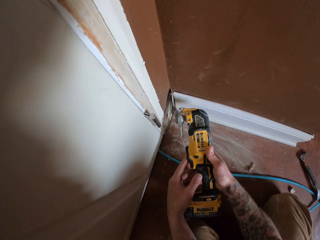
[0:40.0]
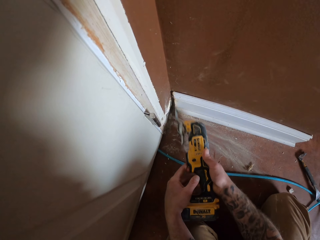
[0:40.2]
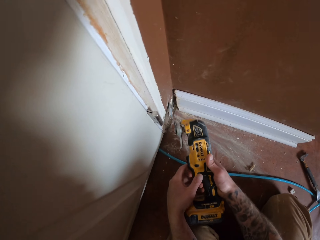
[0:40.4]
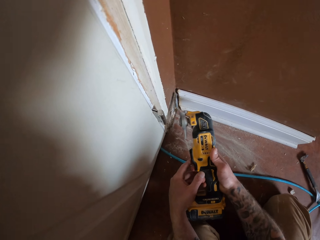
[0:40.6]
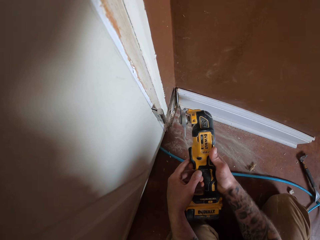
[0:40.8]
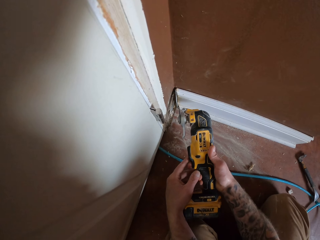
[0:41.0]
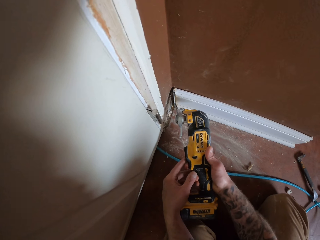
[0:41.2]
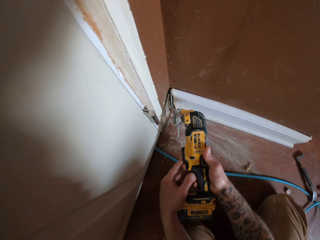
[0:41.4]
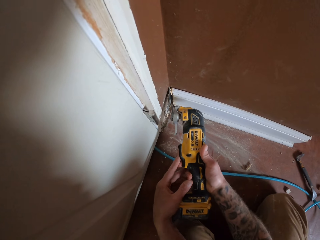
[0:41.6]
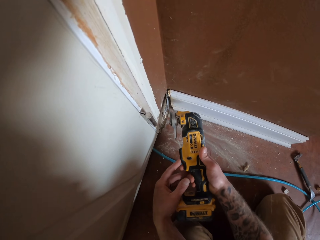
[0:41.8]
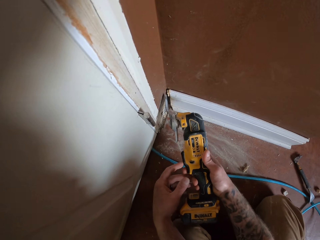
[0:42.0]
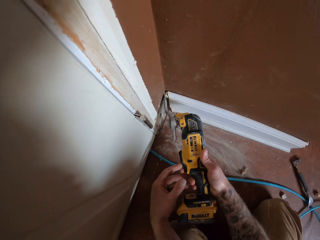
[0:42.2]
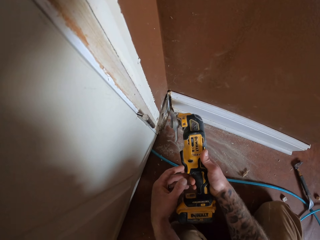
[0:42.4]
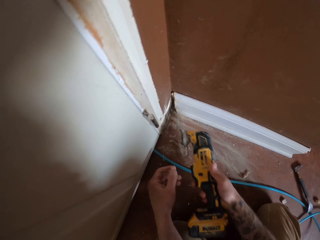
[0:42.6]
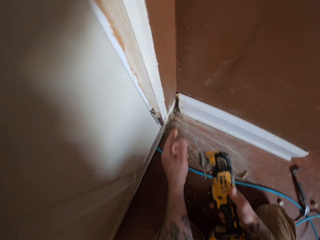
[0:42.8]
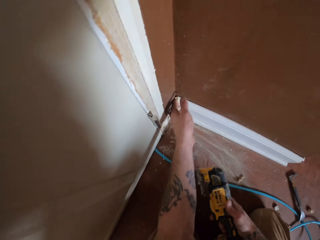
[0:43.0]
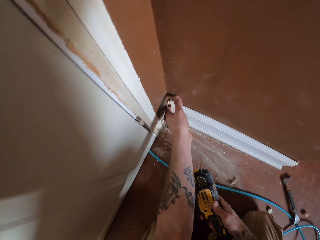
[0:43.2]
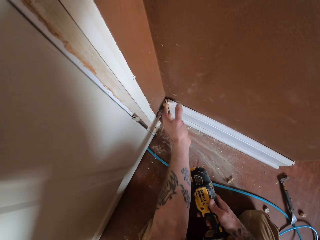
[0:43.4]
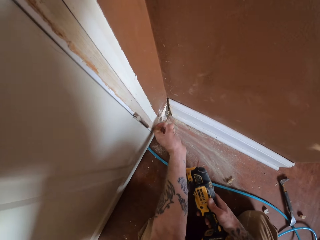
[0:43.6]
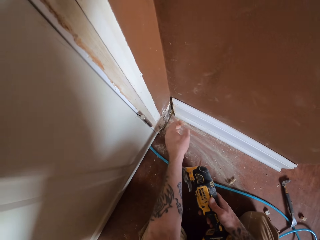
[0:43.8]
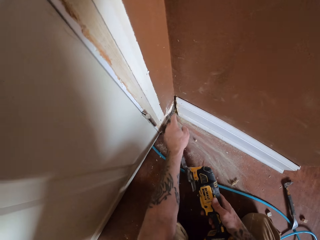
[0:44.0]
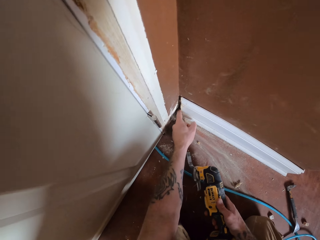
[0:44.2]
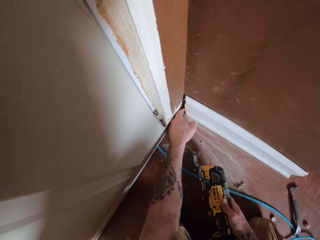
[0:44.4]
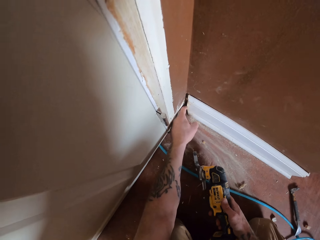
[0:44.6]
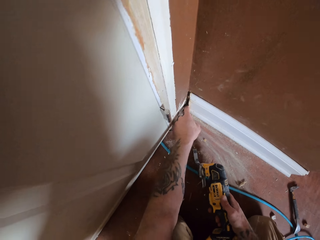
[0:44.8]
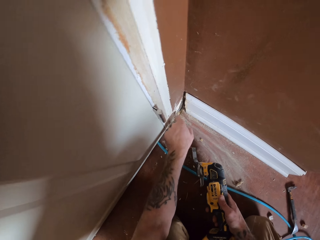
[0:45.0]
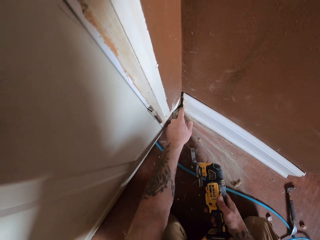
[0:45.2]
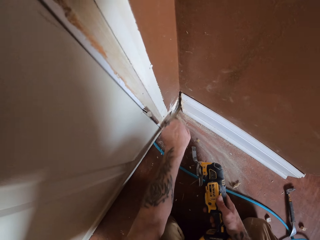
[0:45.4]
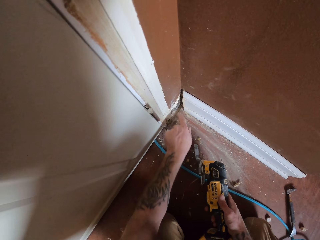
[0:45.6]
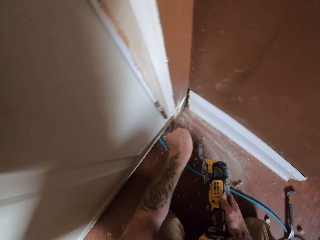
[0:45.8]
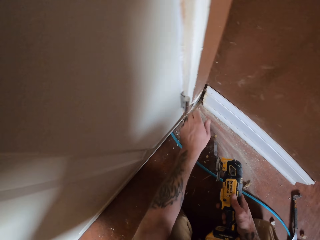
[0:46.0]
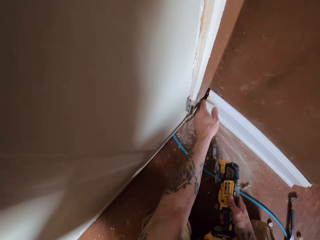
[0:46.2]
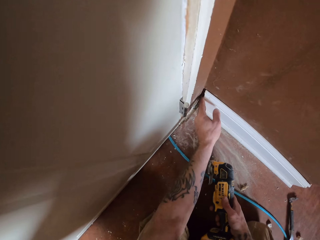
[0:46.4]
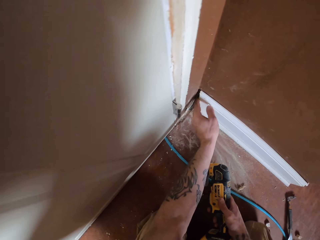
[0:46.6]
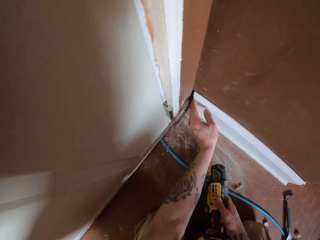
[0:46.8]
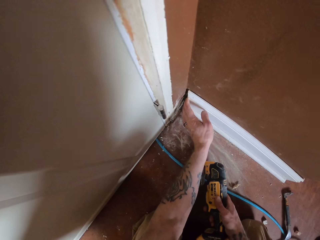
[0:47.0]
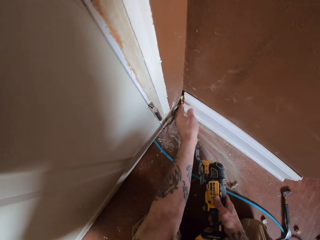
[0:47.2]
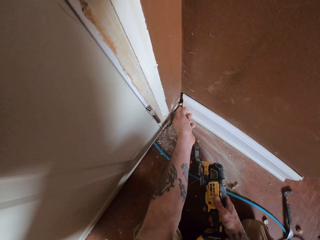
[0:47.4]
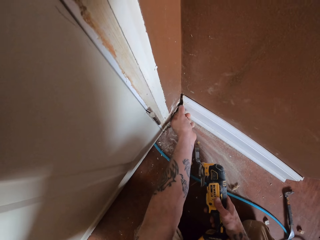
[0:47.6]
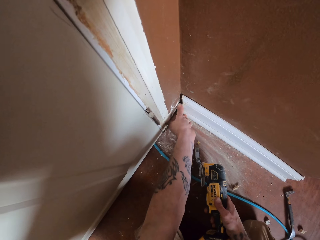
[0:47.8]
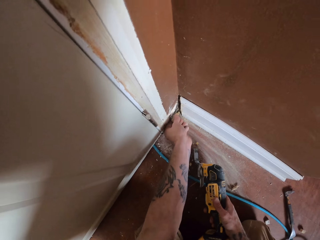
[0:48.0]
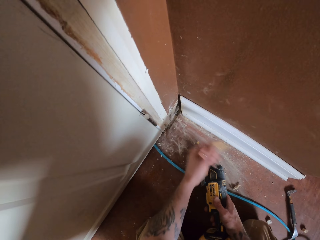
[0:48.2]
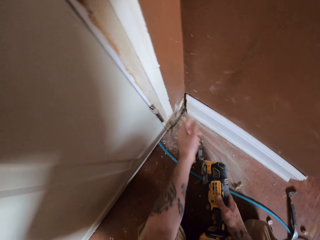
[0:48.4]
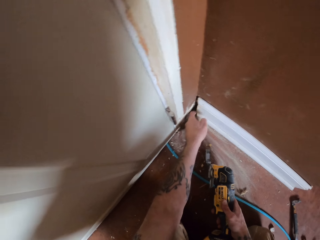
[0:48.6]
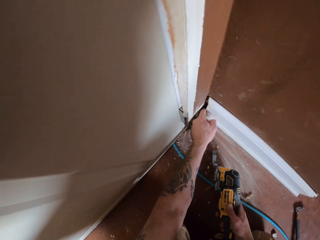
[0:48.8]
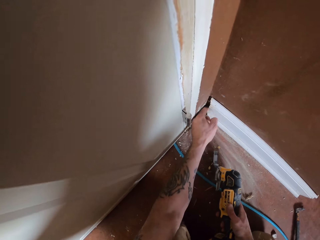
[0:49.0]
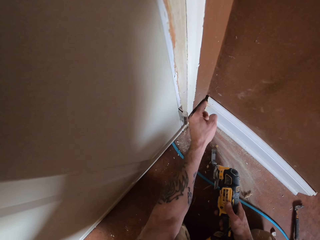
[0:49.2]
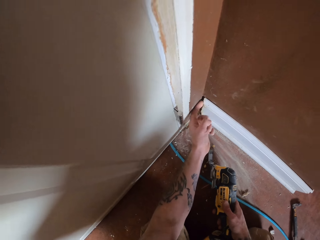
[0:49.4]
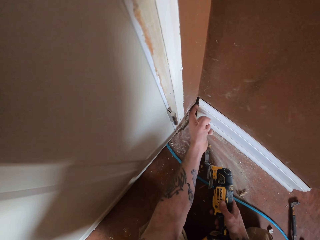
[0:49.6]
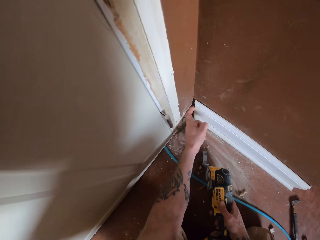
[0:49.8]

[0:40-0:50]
The camera wearer removes the cut part of the baseboard with his hand.

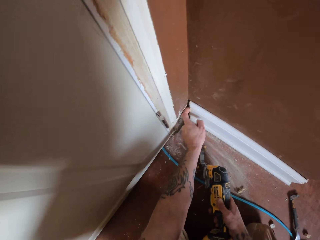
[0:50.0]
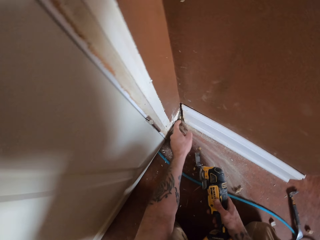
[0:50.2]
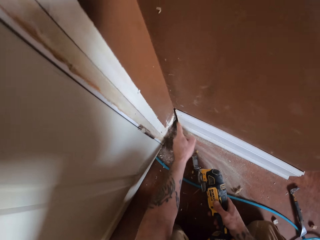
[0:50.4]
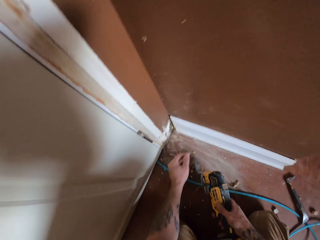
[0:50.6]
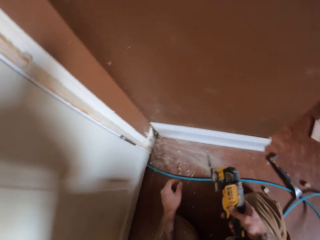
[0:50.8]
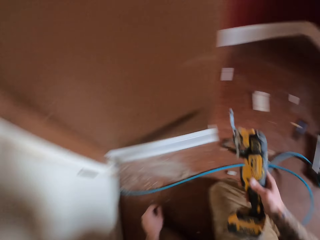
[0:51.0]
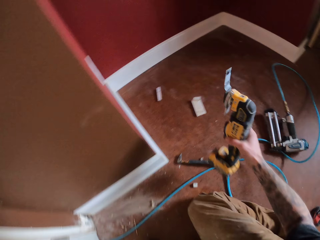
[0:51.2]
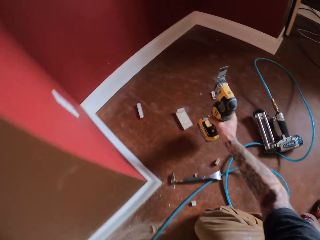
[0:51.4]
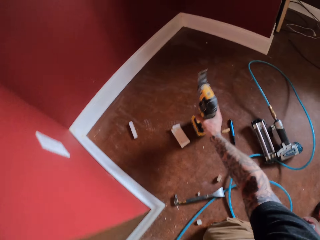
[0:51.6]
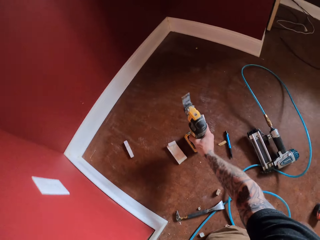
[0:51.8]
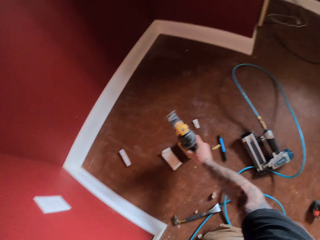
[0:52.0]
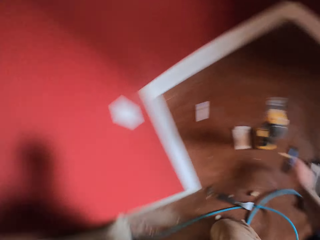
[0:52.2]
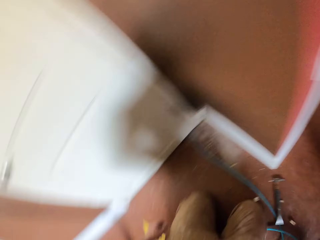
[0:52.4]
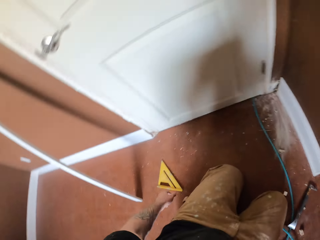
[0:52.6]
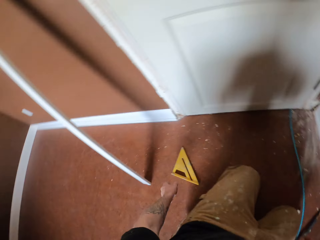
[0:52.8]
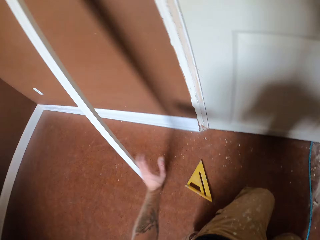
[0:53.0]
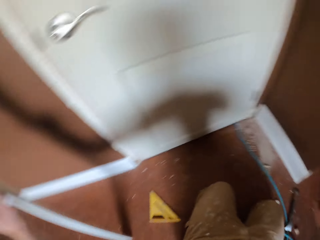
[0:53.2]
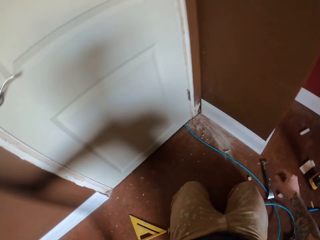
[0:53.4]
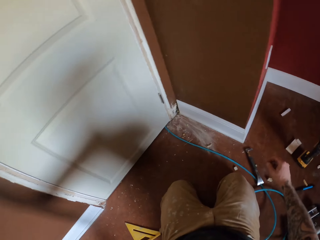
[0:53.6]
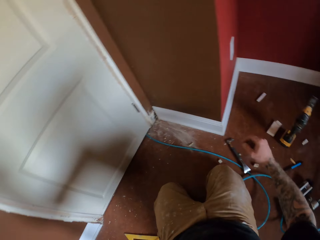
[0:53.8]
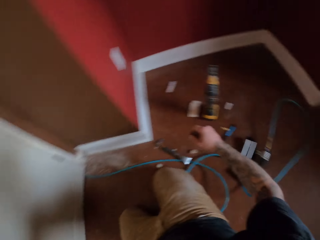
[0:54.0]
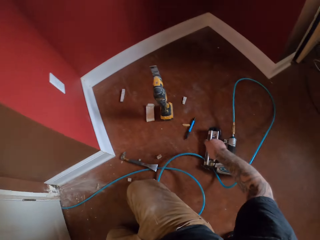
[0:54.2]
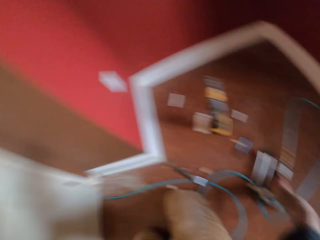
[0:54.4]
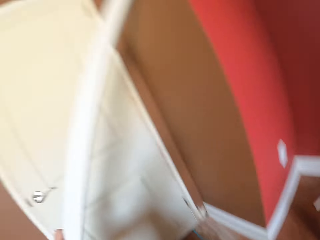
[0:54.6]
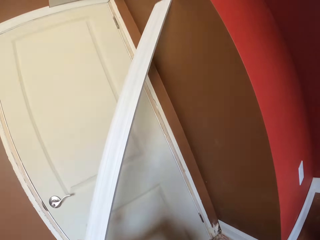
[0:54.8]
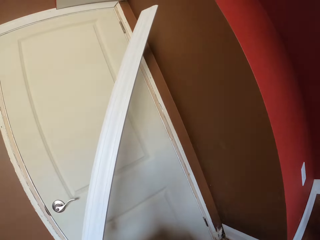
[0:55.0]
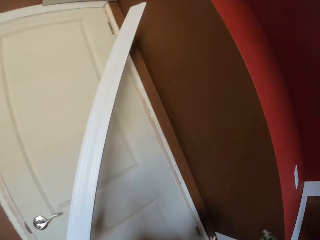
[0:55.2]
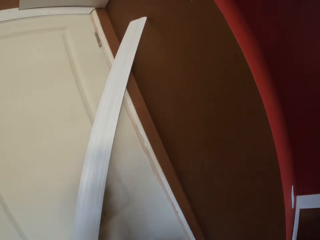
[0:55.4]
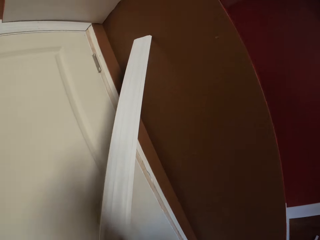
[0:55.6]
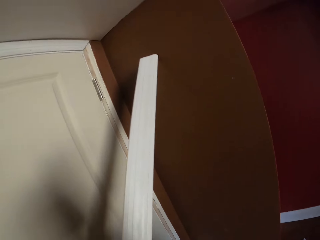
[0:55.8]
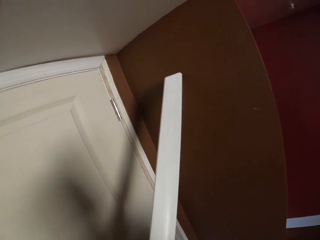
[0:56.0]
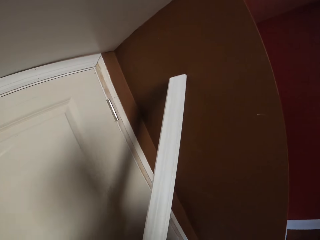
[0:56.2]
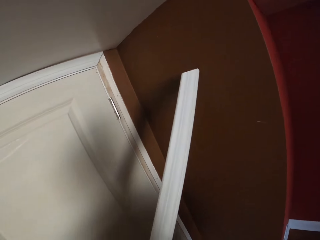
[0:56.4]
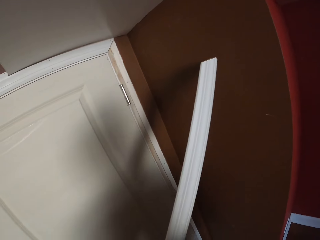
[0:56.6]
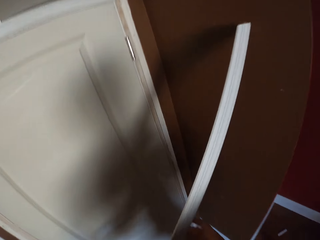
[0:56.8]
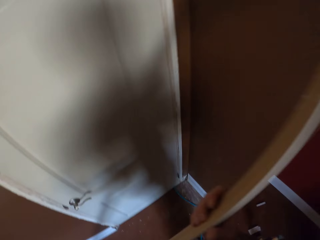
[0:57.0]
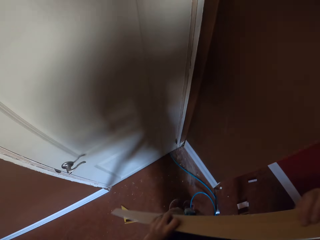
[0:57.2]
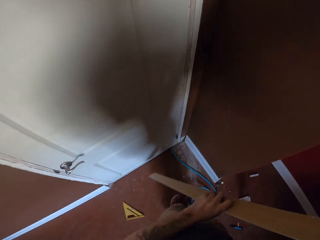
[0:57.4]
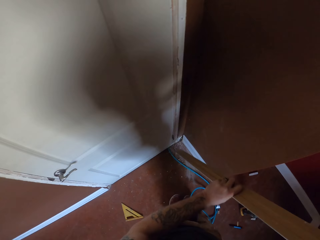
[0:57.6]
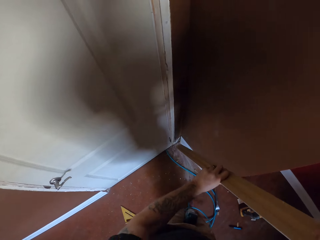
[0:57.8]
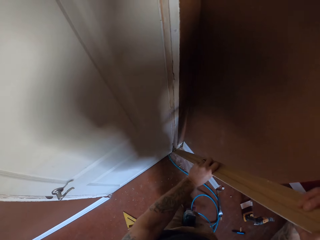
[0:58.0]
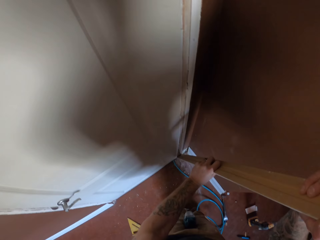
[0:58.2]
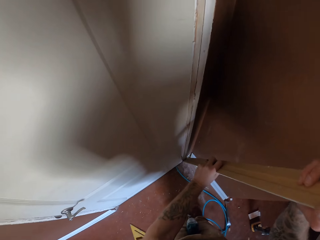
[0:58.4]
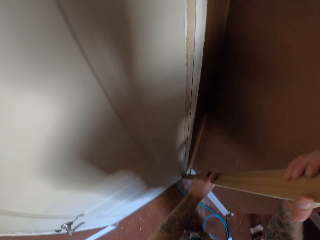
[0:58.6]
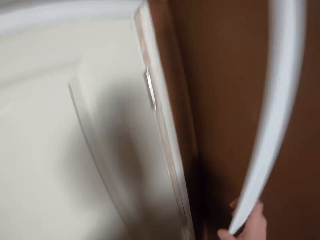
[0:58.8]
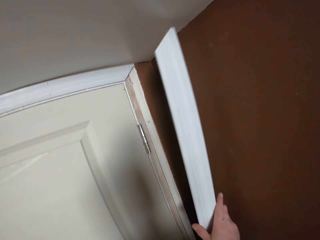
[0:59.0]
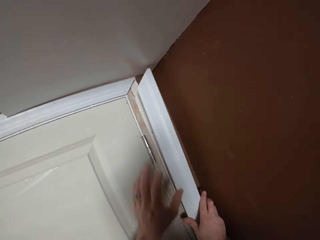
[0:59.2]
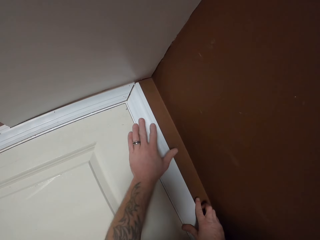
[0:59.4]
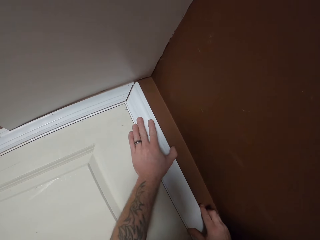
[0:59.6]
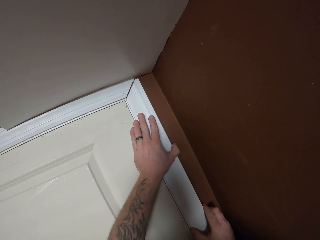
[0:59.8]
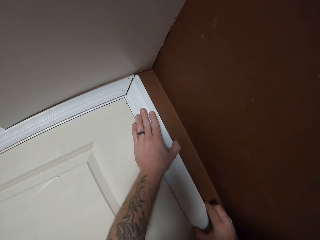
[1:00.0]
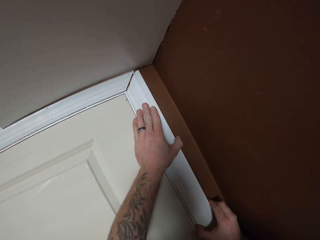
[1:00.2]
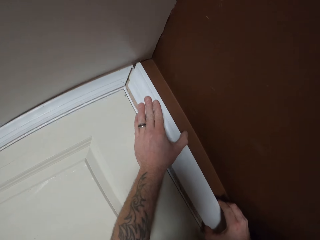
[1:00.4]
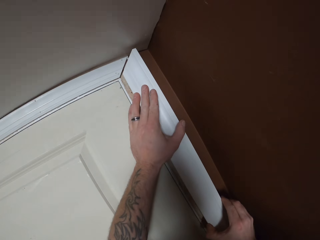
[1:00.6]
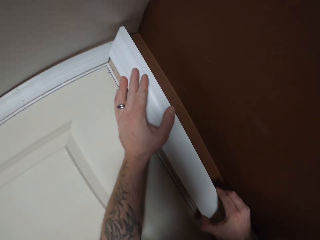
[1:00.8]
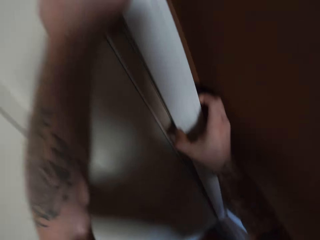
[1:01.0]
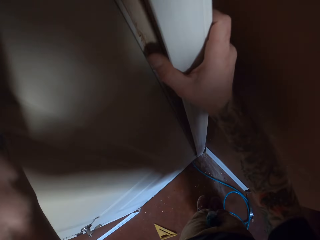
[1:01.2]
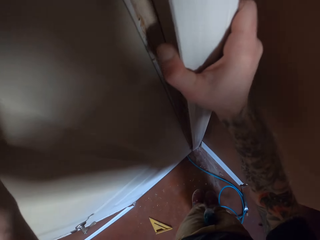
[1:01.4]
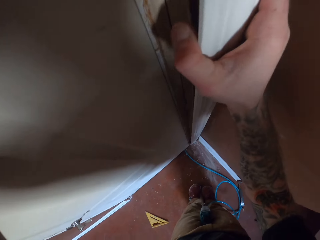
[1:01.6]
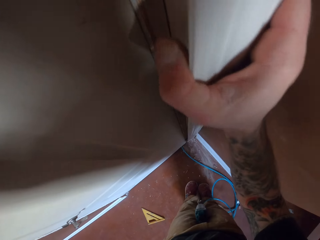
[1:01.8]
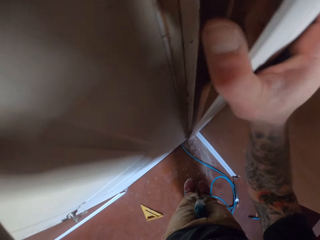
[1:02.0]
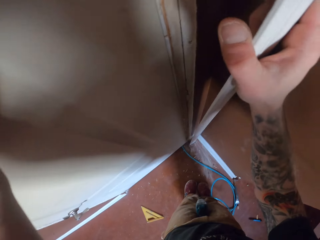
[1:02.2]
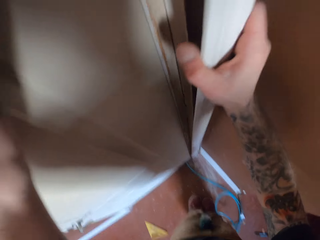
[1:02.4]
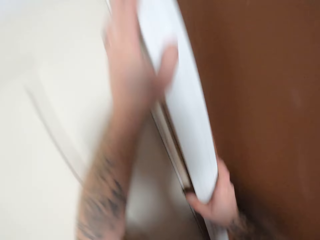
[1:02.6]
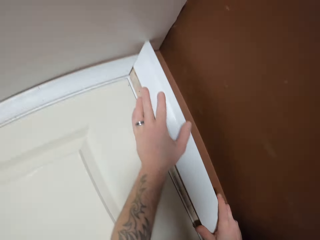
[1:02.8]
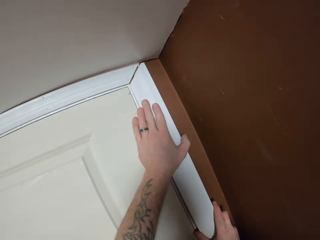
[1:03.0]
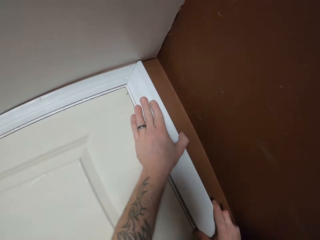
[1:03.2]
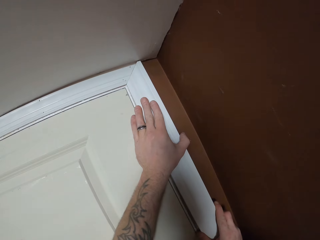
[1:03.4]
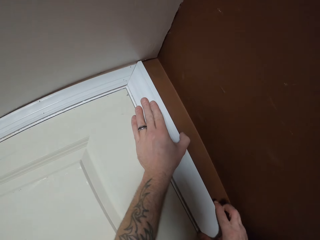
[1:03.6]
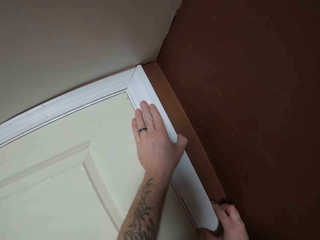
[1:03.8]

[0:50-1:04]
The camera wearer drops the multitool on the floor. They pick up a wood from the wall. They fix the wood in the jamb leg of the door.
